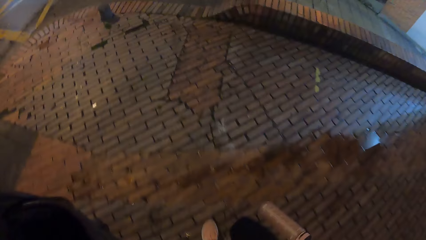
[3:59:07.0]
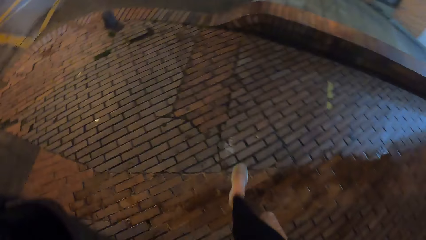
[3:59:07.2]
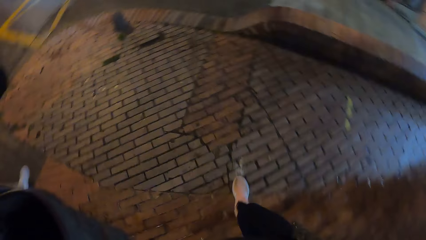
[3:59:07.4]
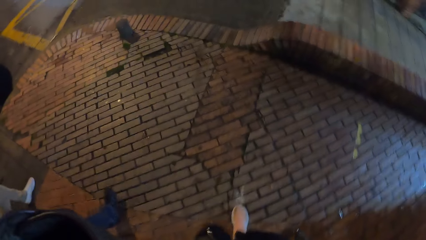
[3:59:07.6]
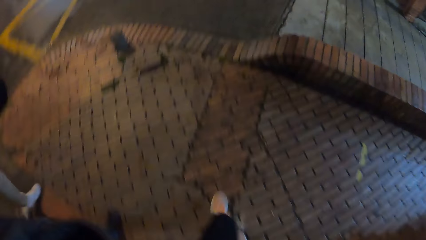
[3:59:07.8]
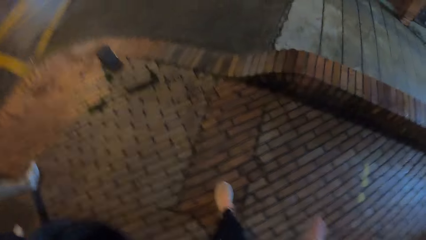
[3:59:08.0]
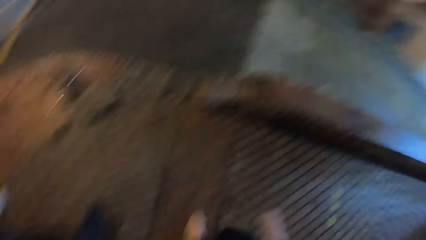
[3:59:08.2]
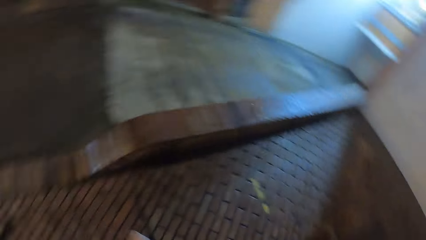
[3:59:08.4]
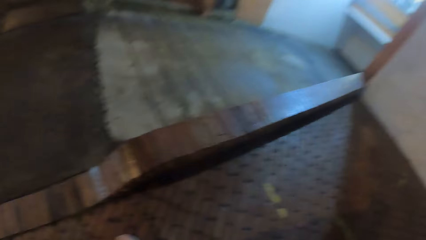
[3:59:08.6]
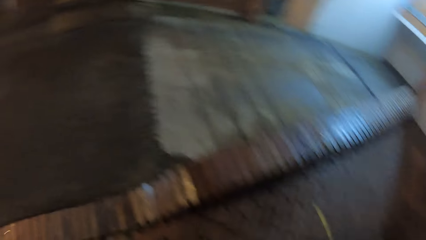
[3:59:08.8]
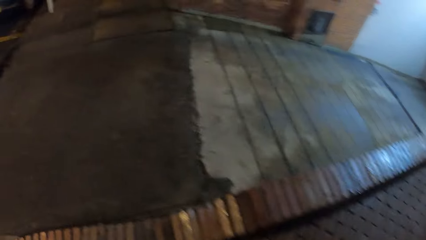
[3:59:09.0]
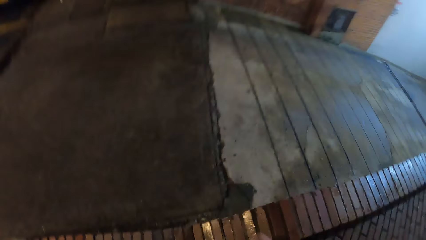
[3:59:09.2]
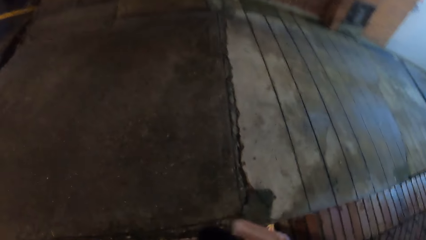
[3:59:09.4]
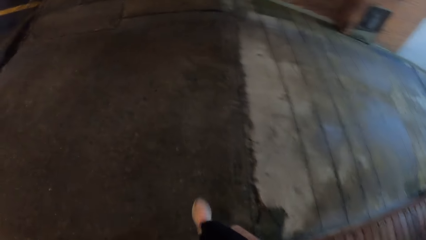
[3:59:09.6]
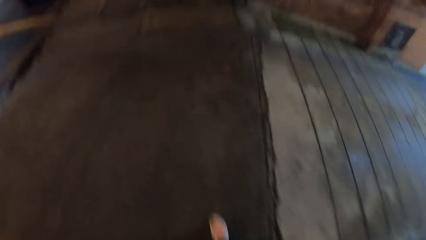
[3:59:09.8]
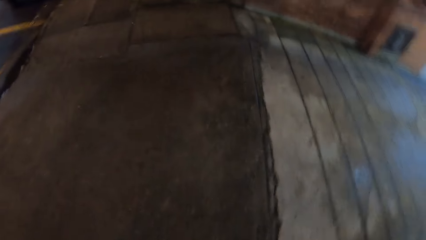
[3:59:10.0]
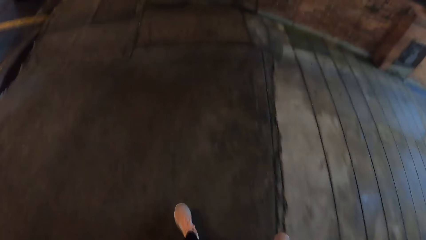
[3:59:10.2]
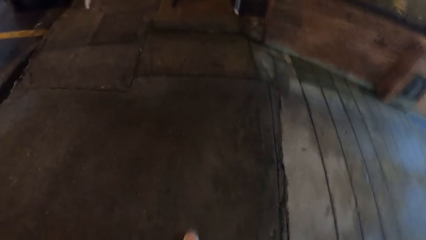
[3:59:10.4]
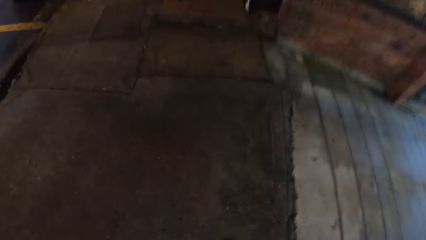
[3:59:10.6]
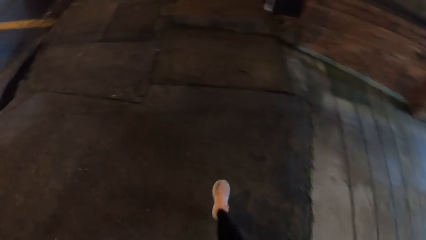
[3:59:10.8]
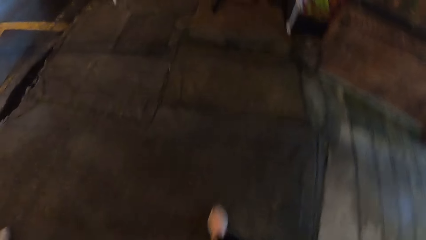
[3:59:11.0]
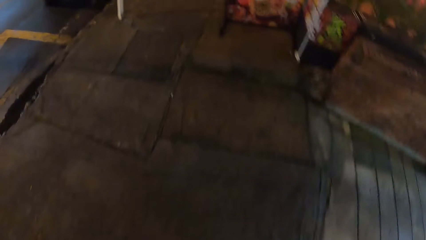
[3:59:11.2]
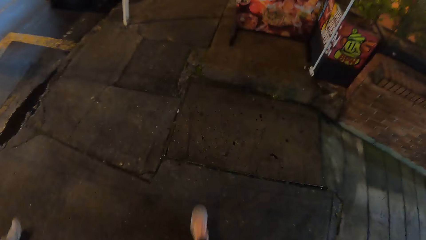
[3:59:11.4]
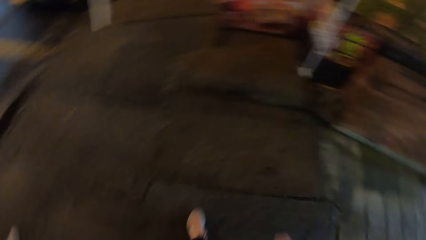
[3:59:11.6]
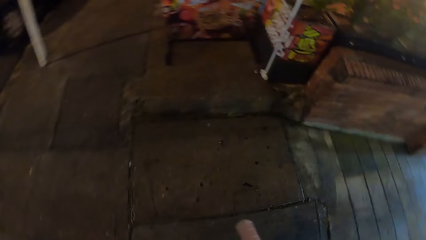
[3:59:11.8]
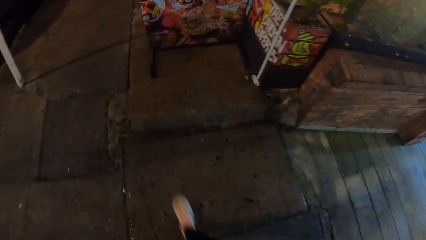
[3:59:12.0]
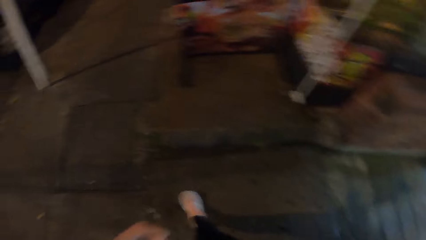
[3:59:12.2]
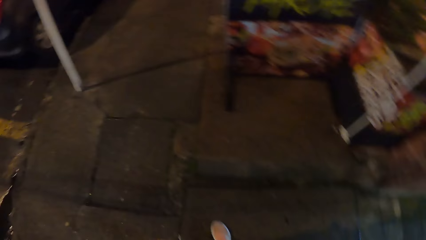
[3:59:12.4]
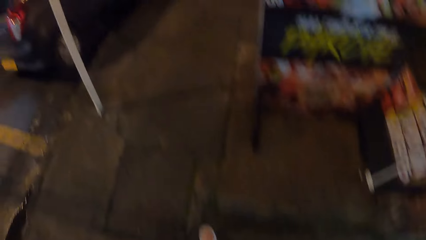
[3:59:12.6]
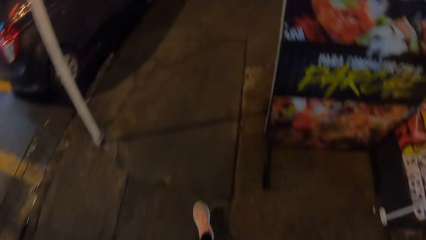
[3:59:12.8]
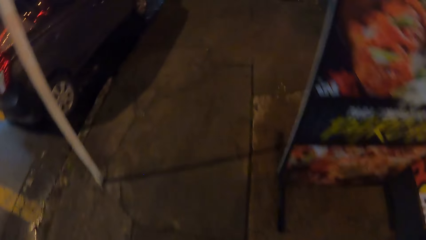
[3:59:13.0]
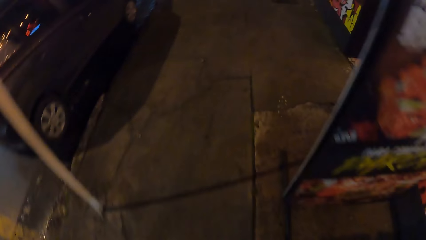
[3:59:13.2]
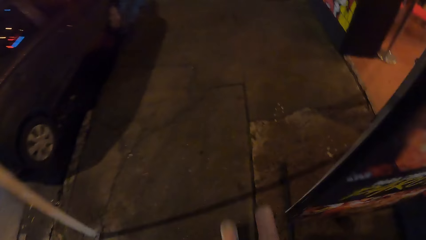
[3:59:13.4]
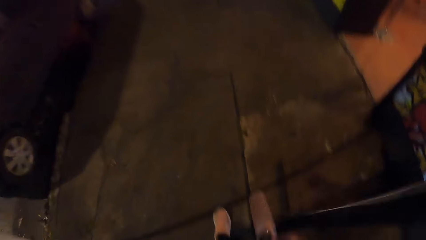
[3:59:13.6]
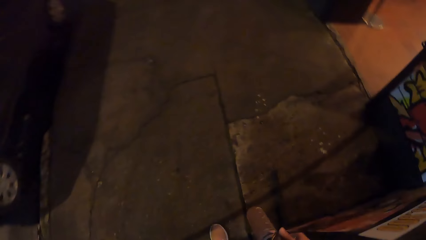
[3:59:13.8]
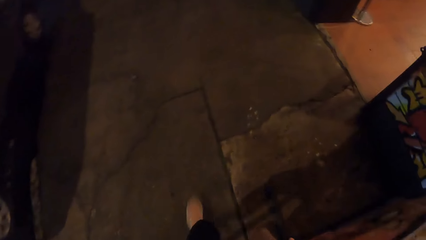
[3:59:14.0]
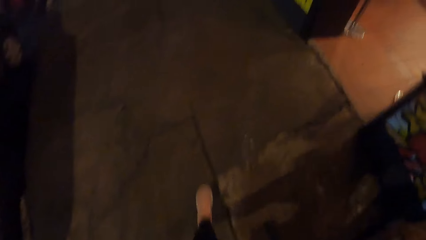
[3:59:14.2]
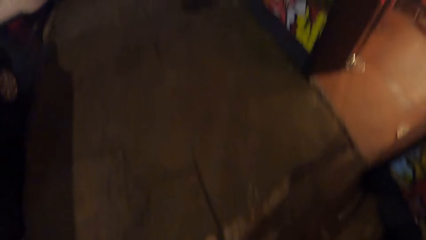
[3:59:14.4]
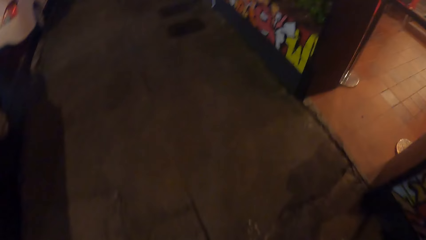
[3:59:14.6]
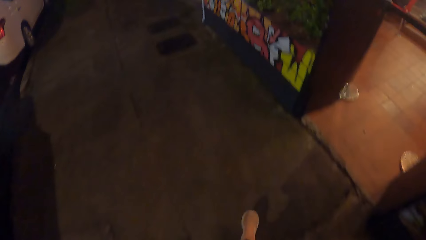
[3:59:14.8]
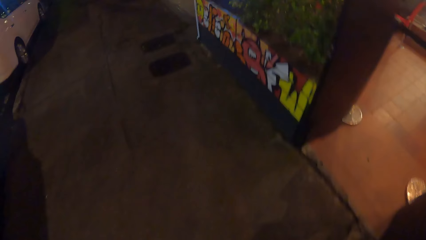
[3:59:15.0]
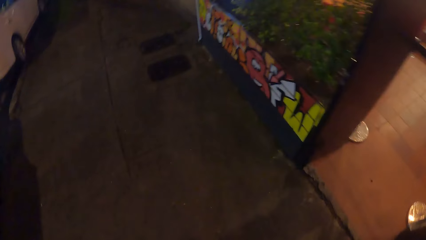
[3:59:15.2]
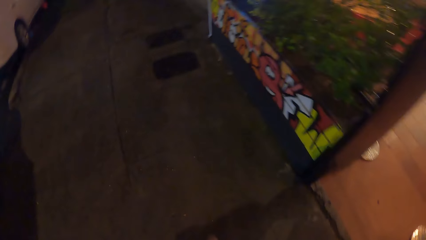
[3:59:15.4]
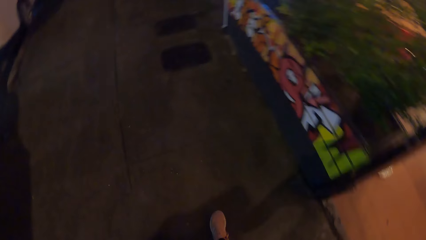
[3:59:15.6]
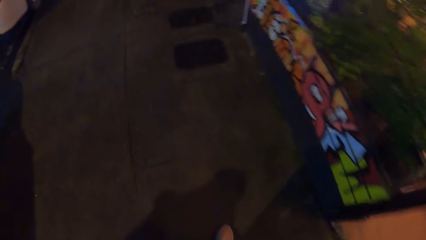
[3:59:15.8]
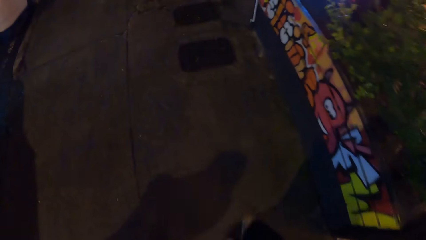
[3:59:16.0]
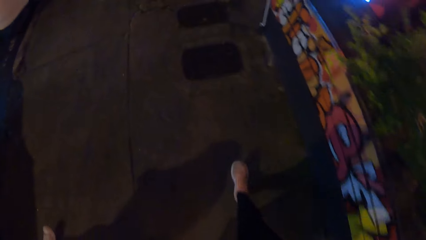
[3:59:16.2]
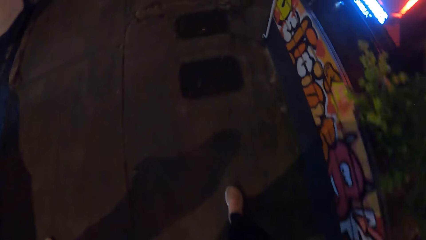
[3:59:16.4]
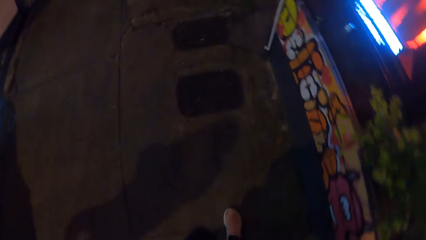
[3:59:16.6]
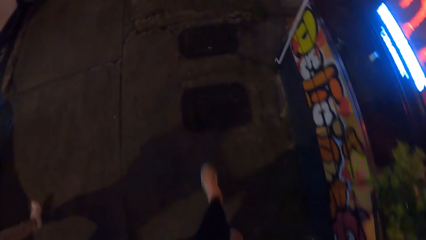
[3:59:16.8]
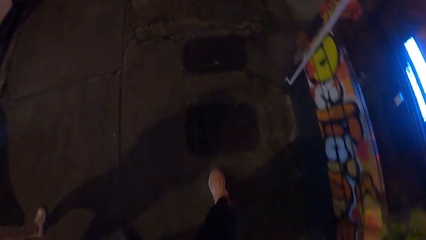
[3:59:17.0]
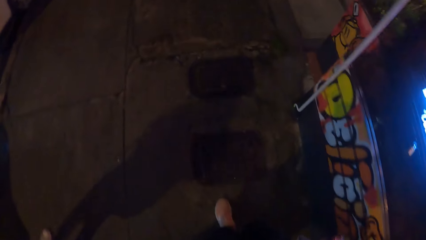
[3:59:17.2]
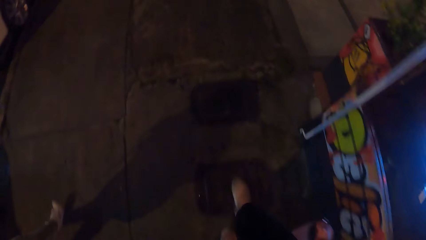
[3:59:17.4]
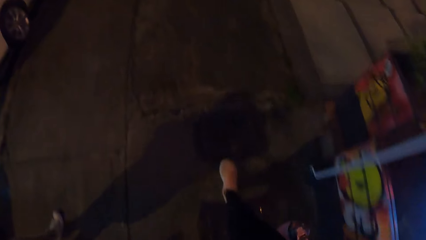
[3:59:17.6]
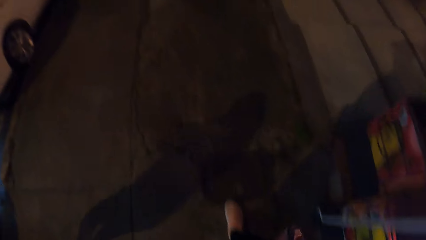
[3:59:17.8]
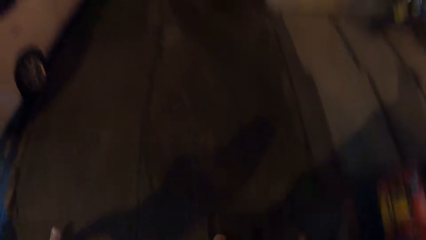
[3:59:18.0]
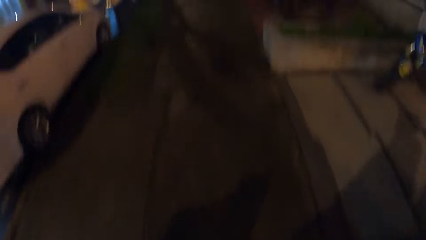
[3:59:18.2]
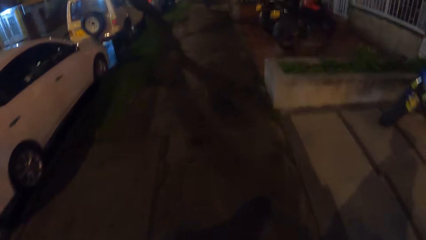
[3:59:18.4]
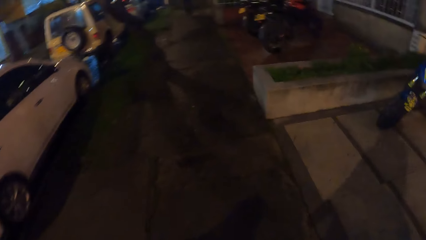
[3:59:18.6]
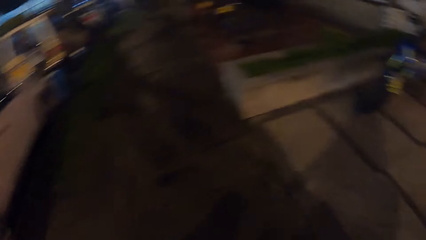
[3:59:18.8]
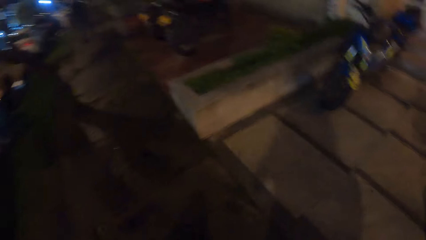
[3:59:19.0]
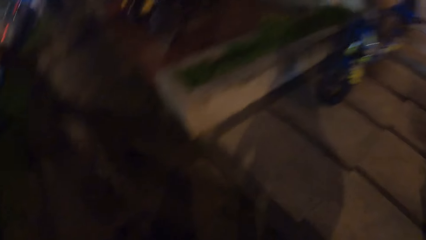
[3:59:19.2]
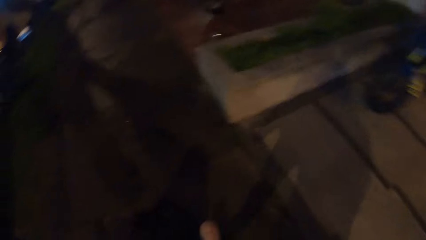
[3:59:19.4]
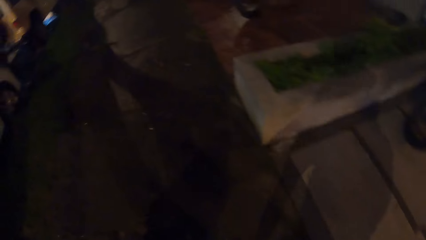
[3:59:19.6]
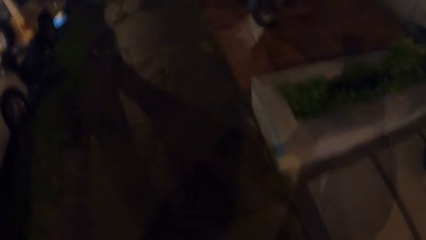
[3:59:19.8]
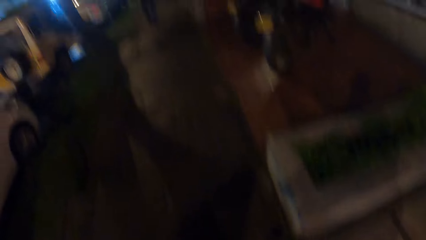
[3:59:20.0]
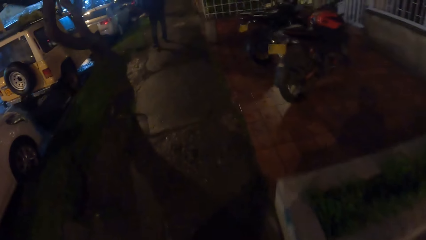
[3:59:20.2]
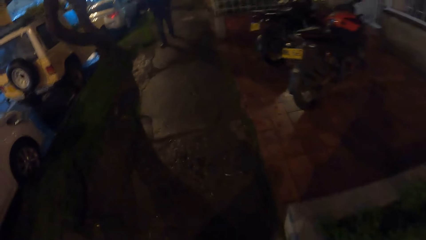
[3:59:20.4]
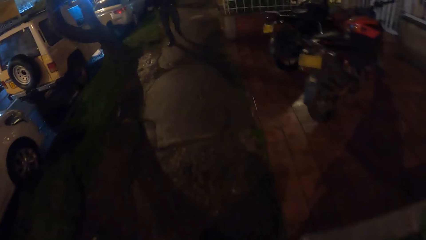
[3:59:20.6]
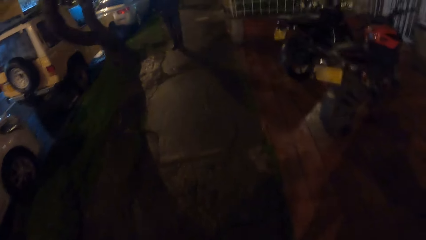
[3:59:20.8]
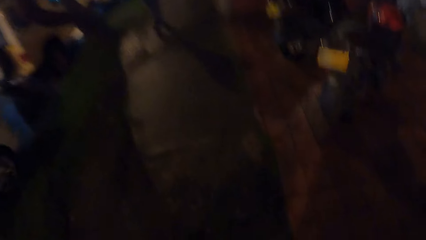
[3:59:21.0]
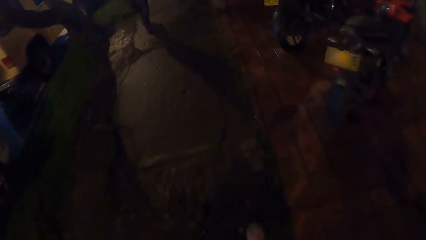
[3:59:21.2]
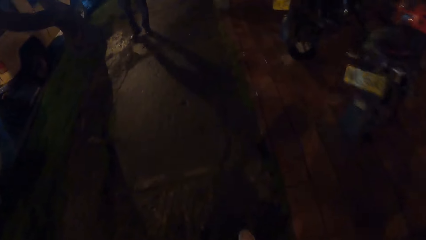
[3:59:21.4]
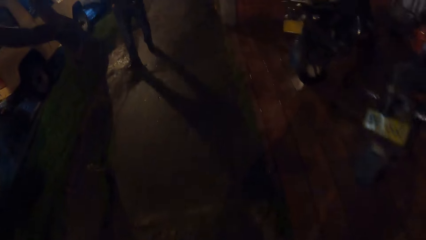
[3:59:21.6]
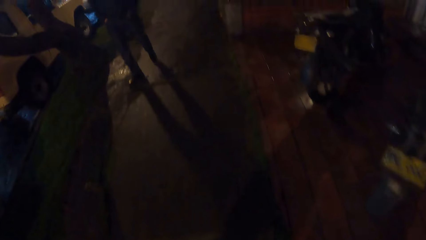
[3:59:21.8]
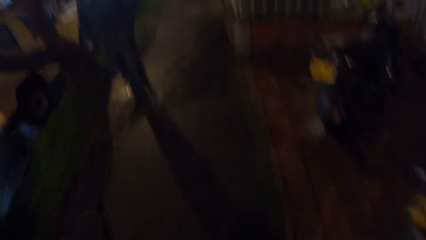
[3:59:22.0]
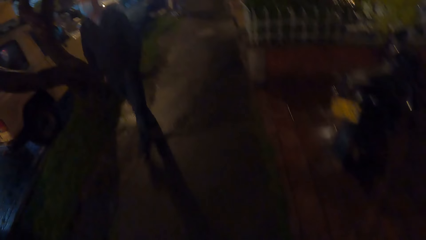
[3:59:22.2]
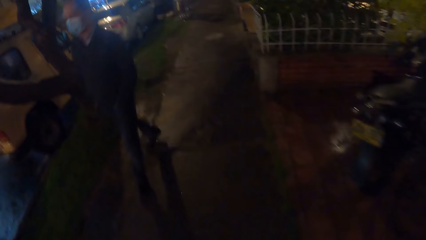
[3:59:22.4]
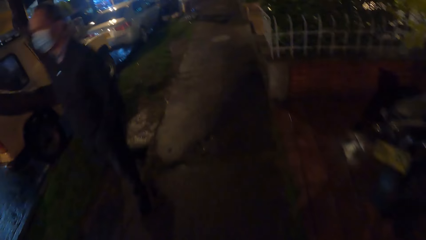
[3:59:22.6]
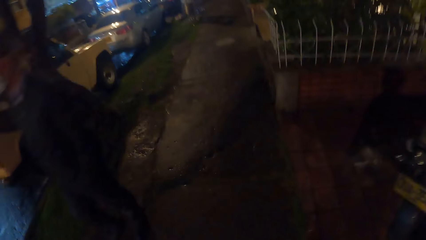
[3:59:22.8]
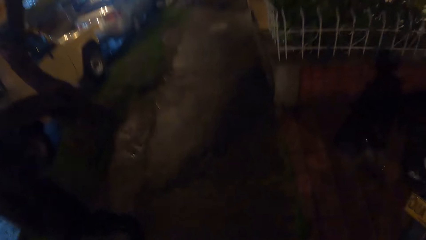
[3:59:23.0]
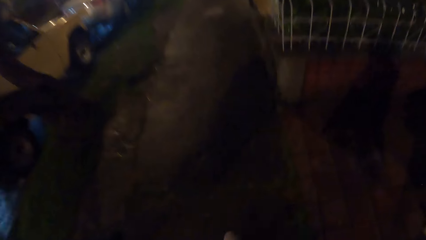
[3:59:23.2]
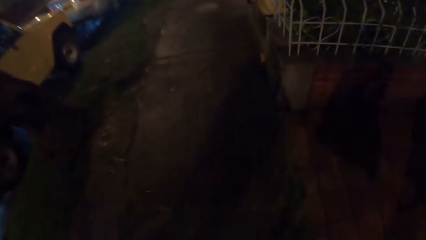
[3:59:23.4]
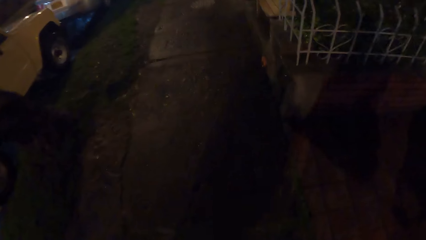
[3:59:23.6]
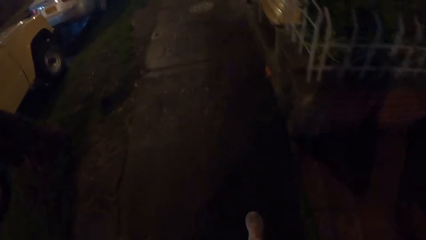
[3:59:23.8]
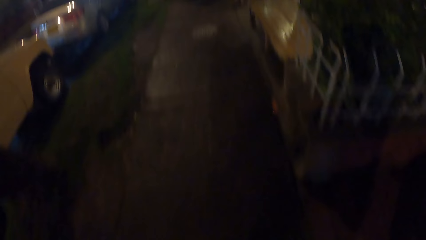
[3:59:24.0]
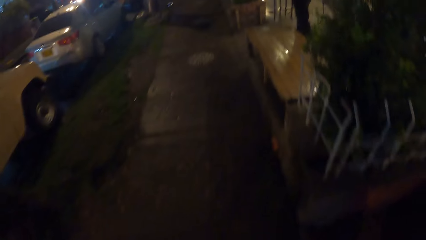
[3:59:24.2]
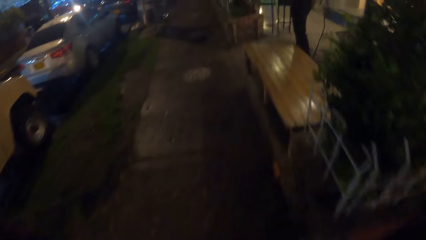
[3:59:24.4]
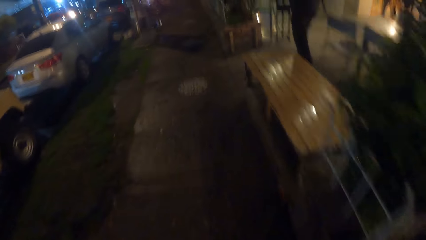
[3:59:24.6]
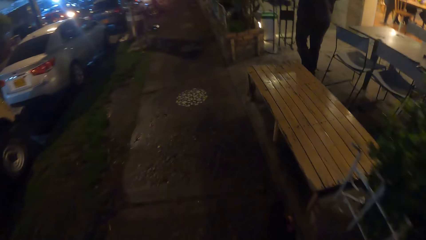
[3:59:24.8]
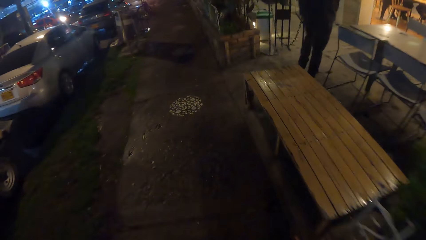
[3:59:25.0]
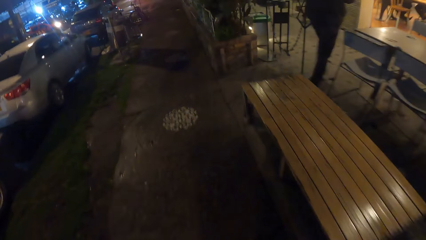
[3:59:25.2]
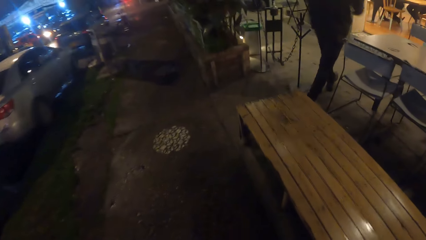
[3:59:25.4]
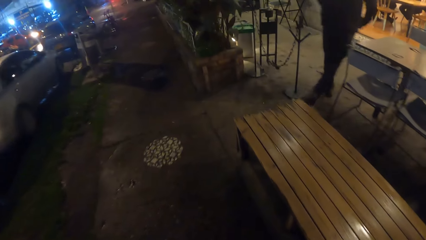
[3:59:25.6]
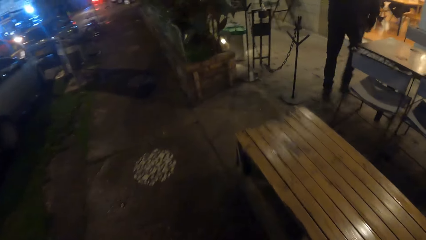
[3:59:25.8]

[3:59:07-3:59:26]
The camera wearer walks on the pavement. They swing a water bottle. They walk on the pavement. They look around. They walk on the pavement.
